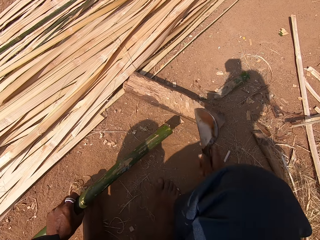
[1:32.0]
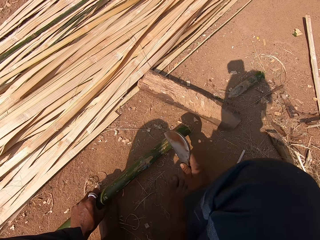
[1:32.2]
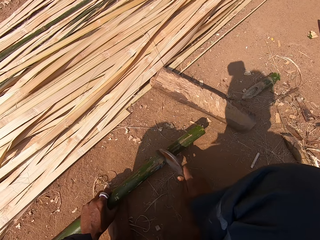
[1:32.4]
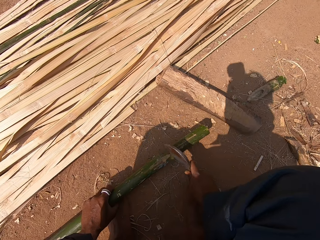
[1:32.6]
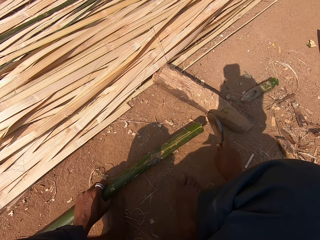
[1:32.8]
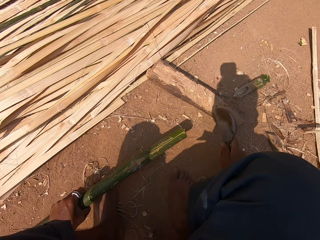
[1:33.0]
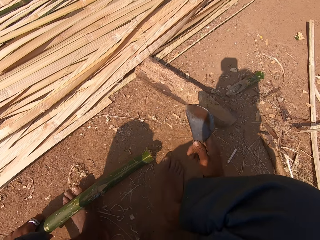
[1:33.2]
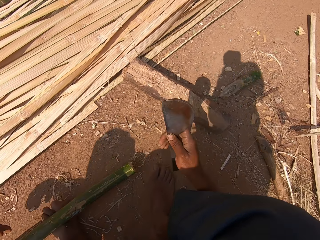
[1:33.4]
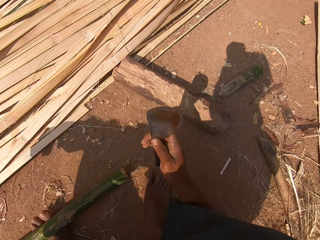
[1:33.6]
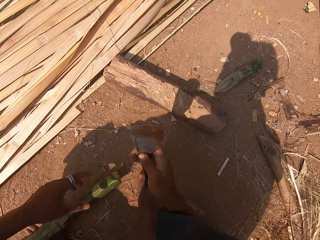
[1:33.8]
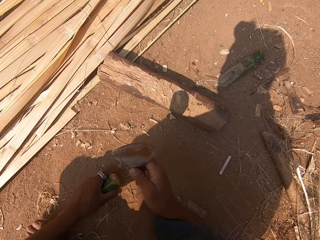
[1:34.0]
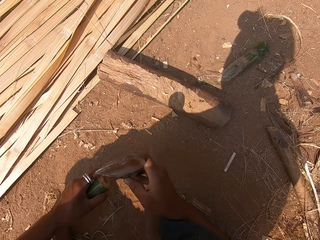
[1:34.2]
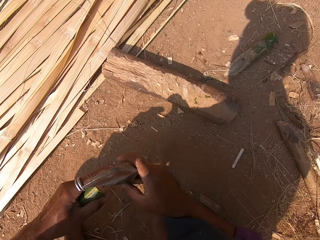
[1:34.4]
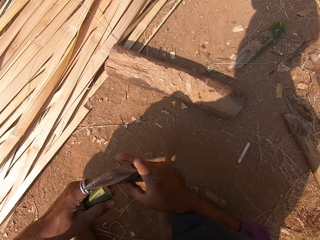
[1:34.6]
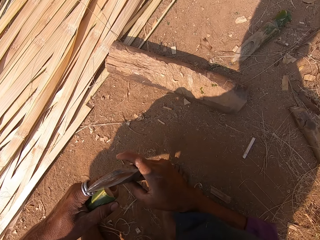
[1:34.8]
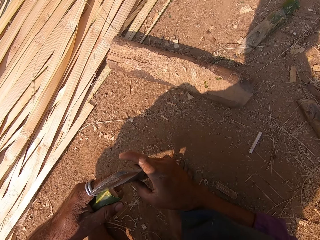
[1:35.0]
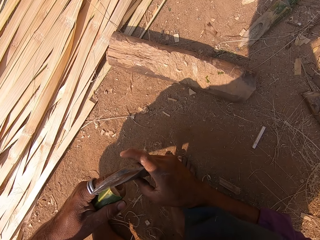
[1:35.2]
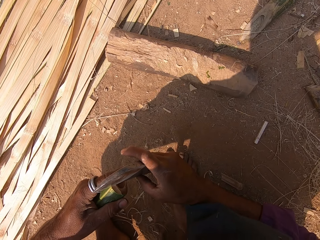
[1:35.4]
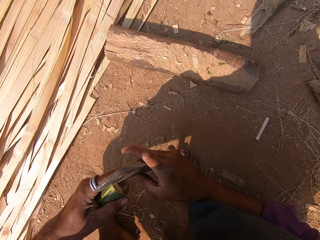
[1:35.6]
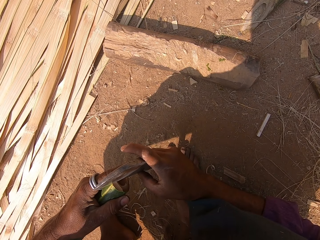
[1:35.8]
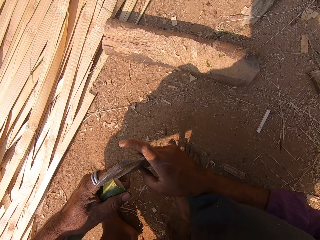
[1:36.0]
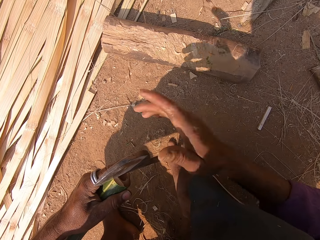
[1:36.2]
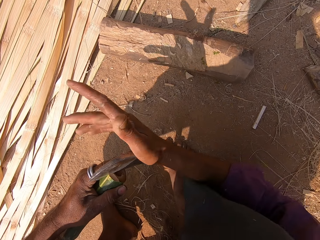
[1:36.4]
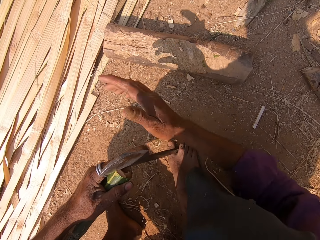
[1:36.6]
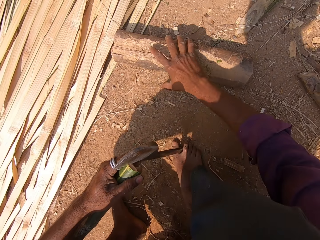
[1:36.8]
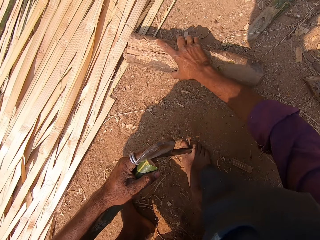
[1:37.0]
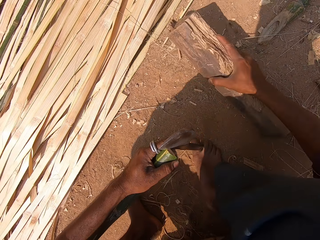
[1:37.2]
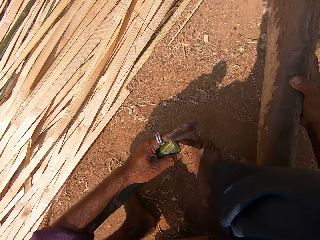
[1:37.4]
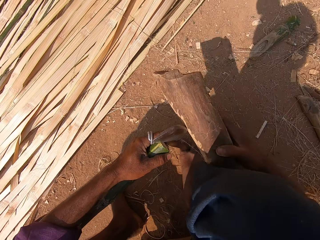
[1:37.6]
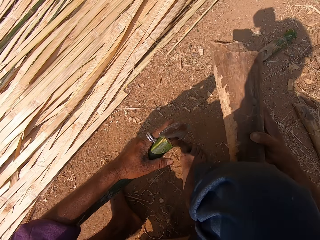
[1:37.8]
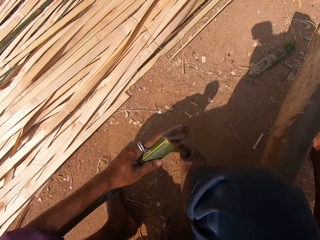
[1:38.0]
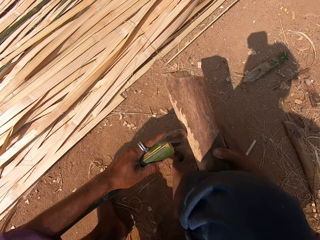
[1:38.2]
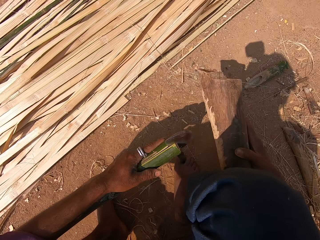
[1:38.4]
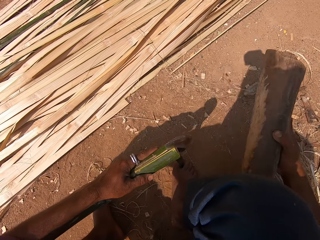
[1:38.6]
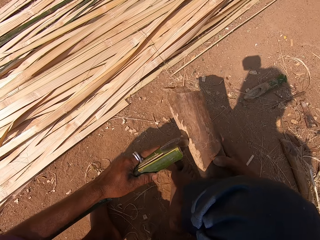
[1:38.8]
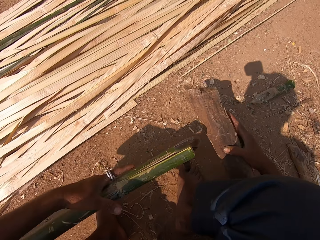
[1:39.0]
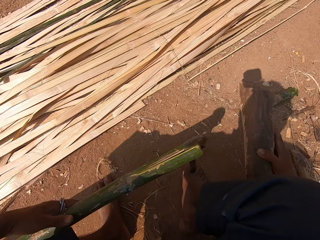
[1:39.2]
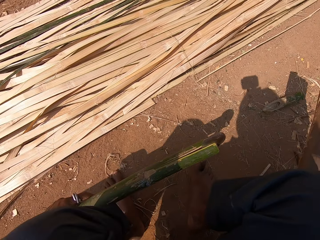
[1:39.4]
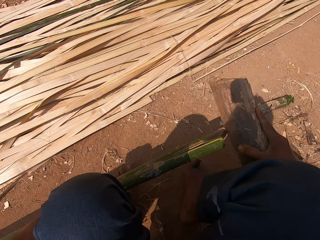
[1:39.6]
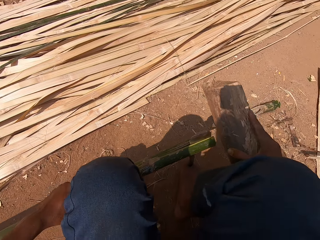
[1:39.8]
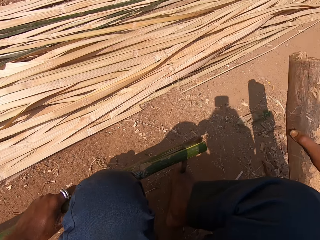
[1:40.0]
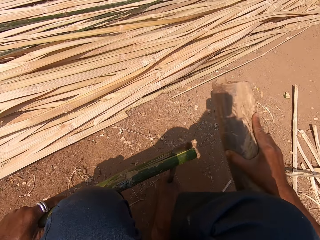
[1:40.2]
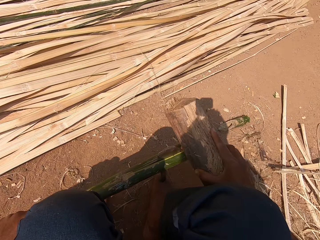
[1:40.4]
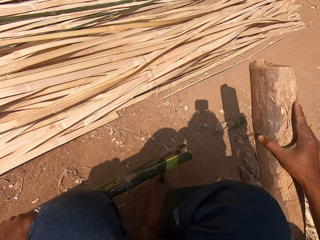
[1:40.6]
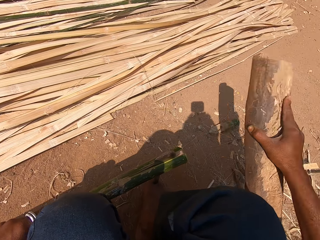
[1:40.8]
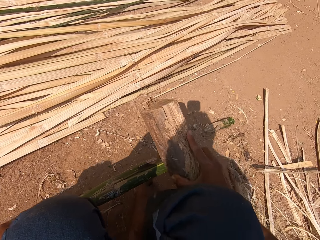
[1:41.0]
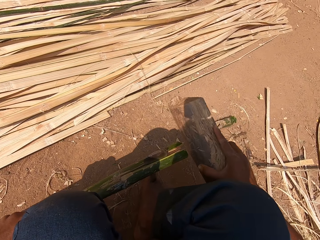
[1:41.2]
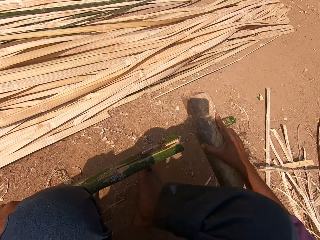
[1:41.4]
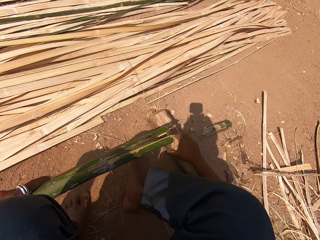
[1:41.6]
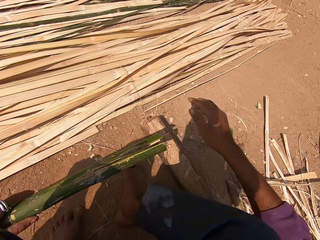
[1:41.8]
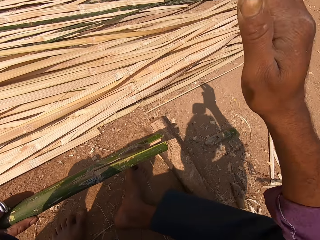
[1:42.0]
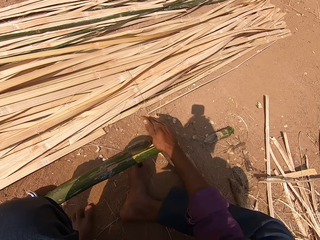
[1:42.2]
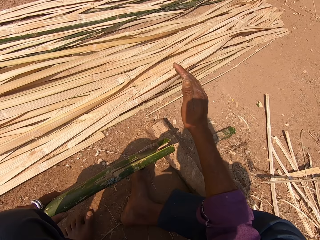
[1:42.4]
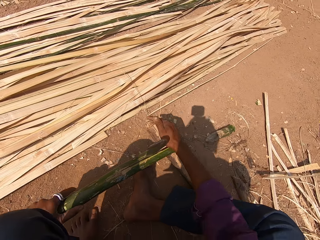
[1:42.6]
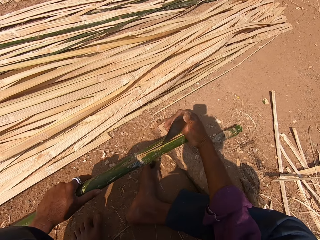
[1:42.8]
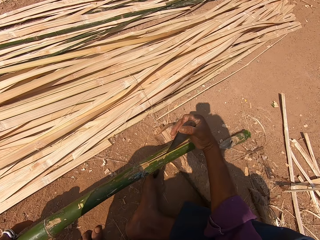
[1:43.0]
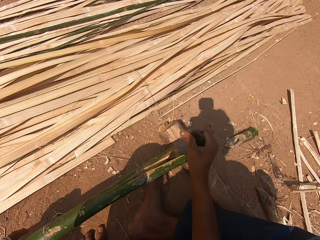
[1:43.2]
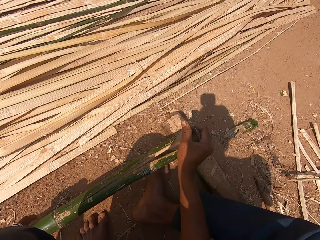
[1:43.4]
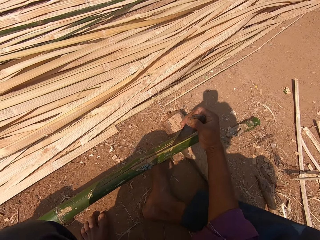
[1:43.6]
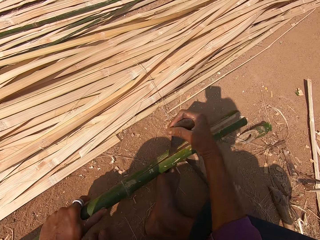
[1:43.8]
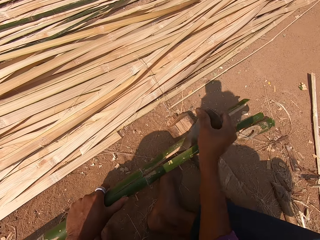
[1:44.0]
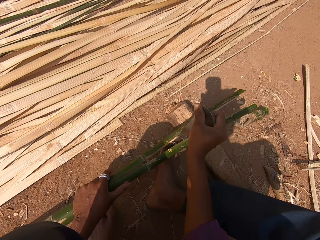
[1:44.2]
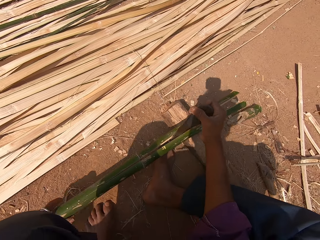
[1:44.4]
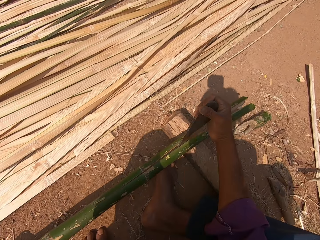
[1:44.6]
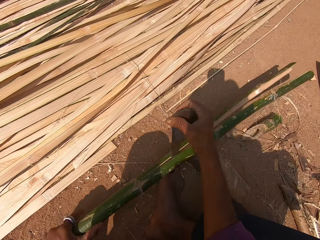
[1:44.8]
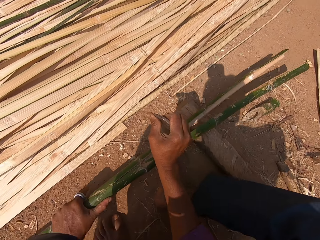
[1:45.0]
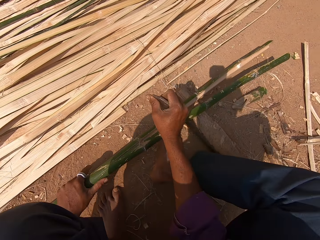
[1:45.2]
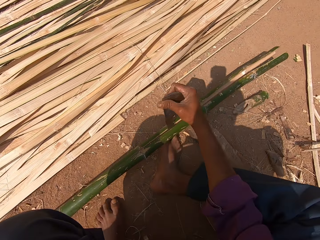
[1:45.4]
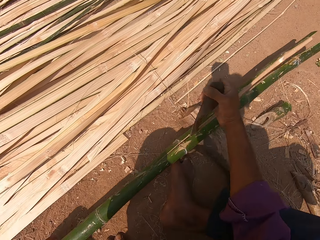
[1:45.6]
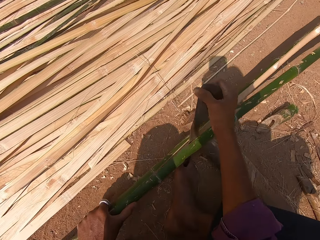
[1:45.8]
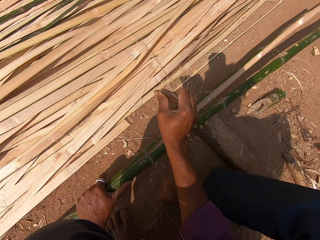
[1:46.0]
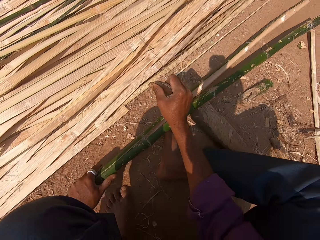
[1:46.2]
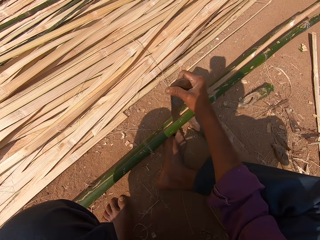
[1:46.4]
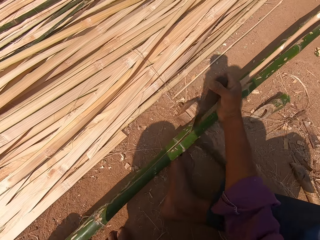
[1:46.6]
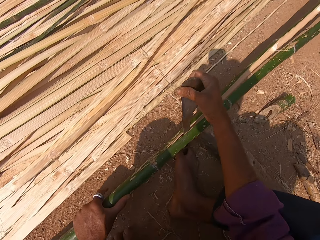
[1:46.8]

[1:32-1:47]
The camera wearer peels the bamboo stick. They smoothen the bamboo stick with the machete. They cut the bamboo with the machete. They split the bamboo stick. They pick a log, hit the sickle or machete with the log, and put the log down. They split the bamboo stick. They hit the machete on the bamboo. They cut the bamboo with the machete.

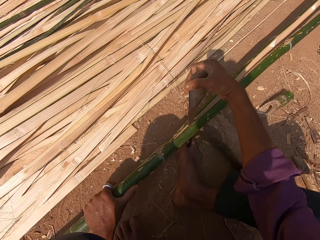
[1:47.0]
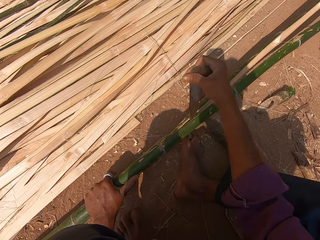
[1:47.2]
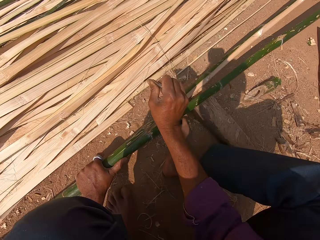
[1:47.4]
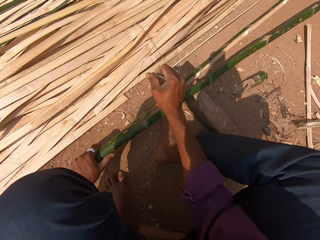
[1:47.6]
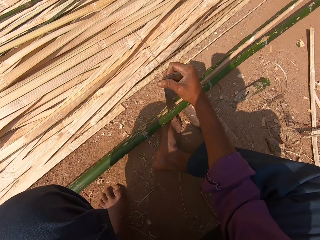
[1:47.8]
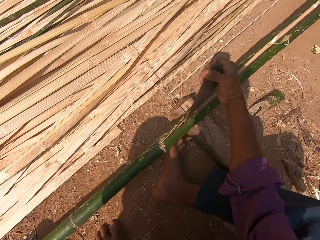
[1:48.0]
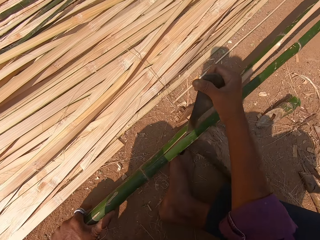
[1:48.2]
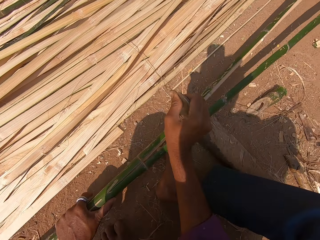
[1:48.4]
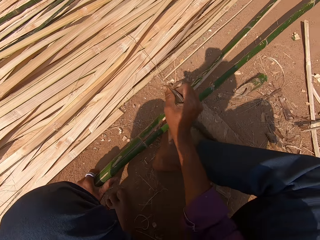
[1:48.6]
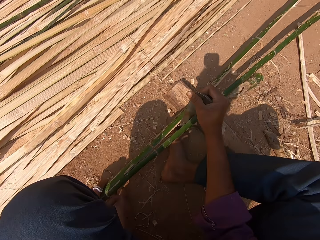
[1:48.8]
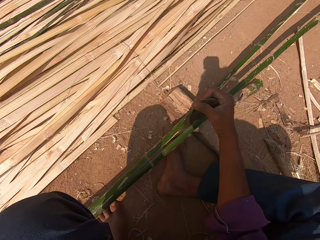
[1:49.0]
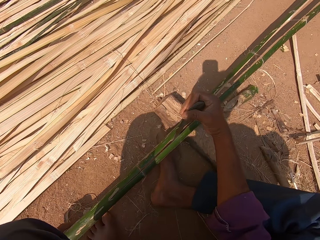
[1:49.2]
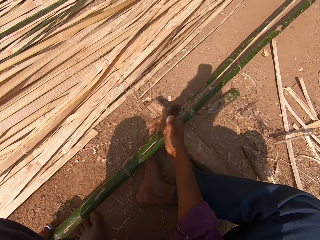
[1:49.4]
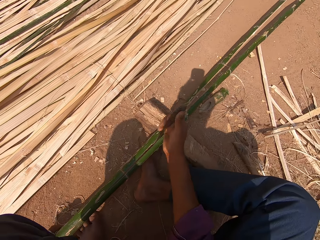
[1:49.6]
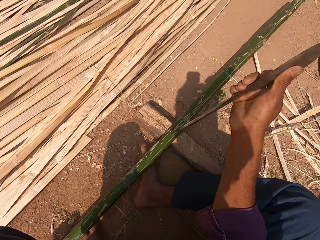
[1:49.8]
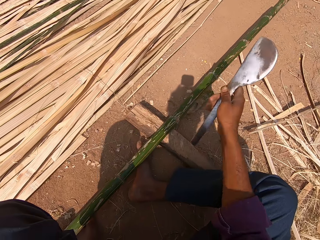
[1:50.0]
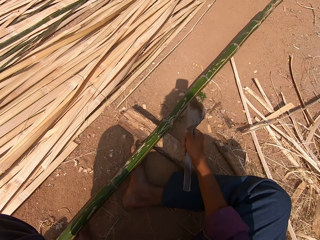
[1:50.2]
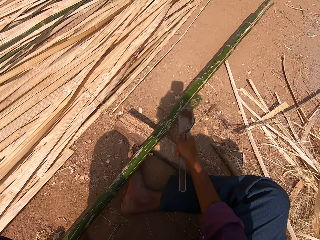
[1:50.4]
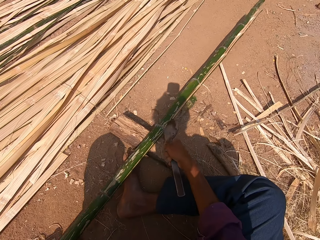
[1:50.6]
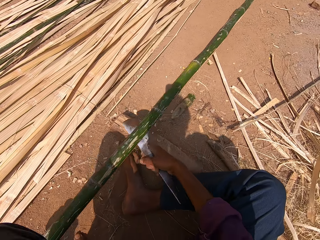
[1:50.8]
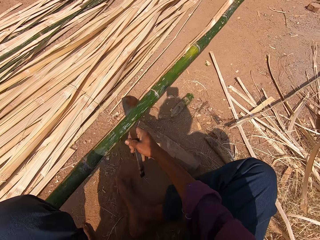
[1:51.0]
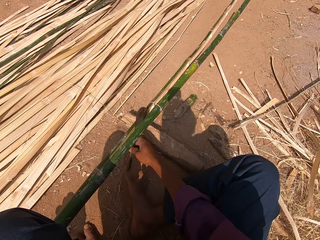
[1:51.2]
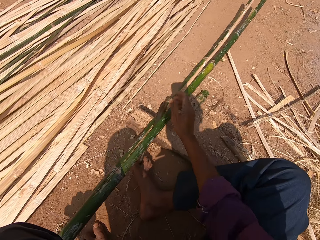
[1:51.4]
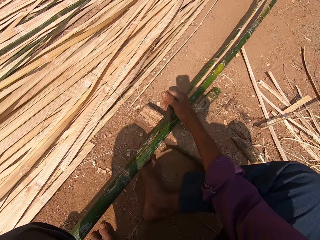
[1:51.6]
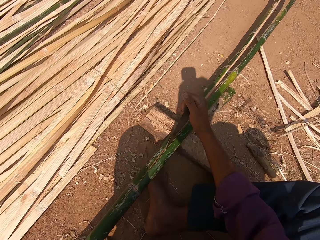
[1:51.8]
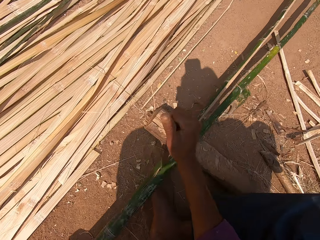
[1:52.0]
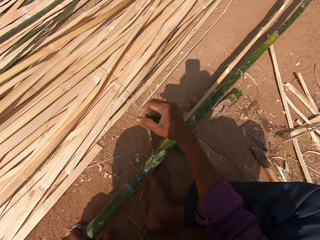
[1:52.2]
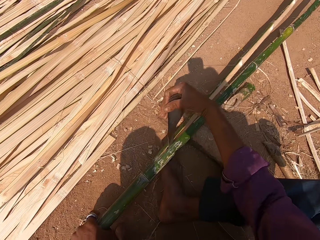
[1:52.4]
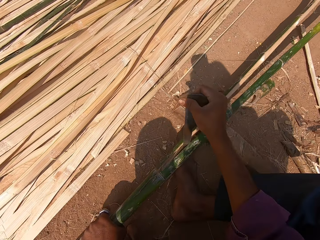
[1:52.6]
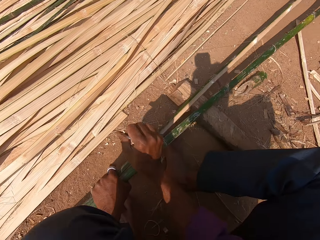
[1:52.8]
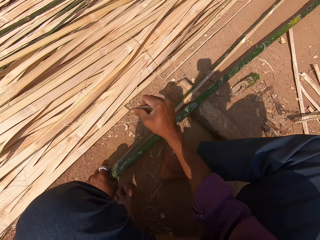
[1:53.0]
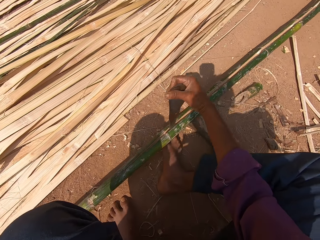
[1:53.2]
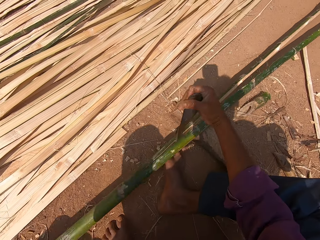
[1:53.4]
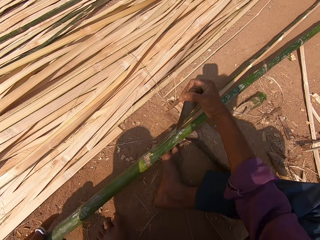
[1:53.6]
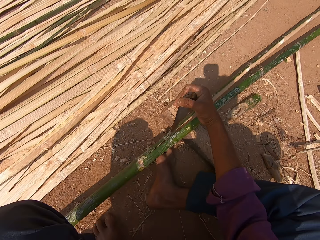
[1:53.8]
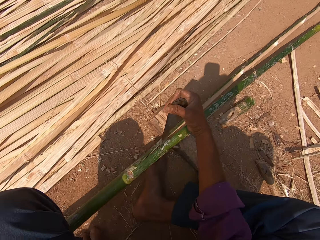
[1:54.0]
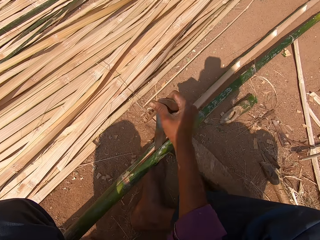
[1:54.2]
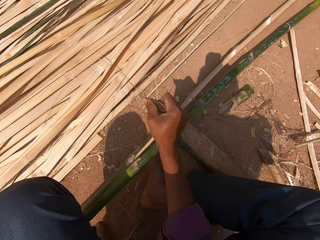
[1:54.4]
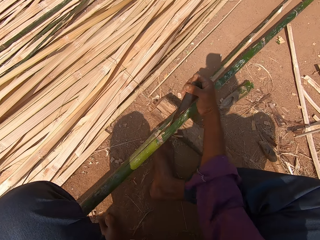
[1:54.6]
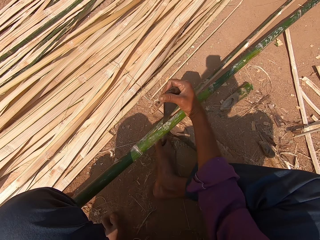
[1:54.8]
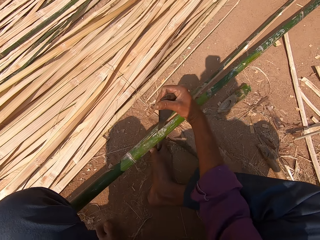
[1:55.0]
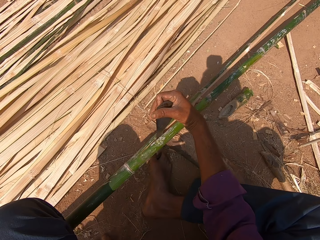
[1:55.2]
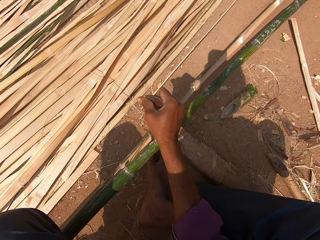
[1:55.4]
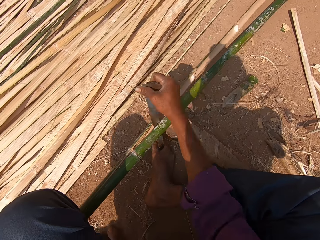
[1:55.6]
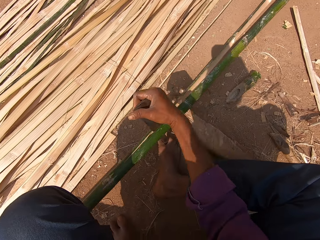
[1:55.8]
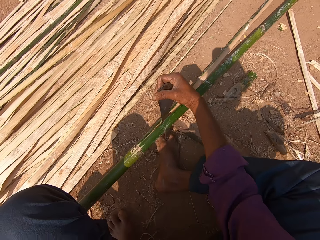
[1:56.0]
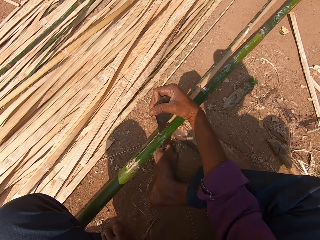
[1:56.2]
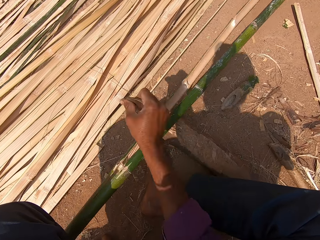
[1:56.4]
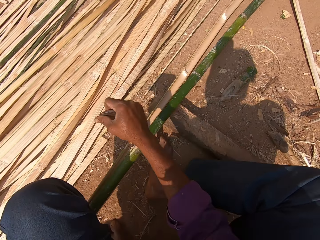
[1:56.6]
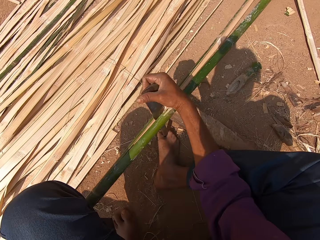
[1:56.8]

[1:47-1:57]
The camera wearer puts the cutting sickle down. They split the bamboo stick.
